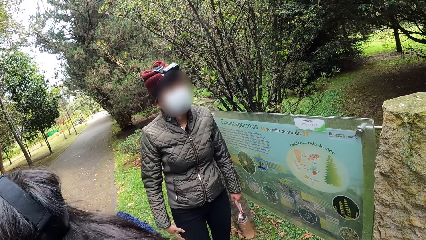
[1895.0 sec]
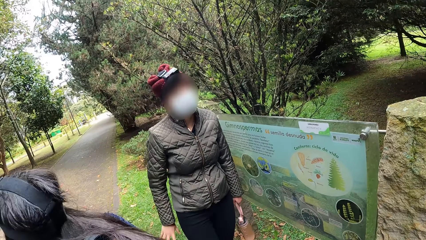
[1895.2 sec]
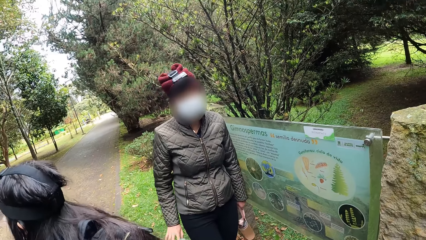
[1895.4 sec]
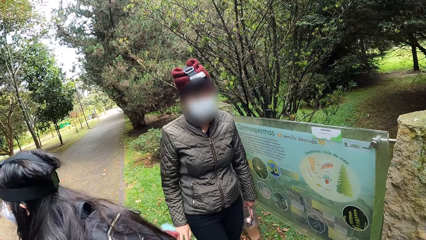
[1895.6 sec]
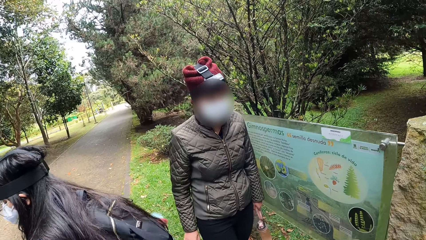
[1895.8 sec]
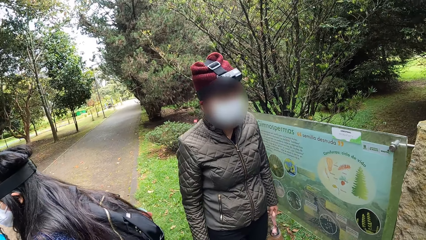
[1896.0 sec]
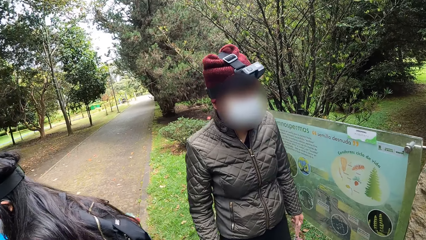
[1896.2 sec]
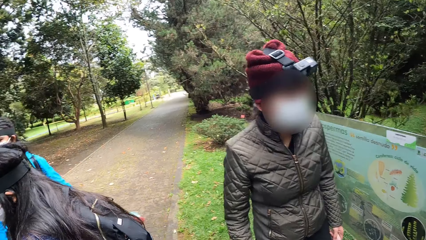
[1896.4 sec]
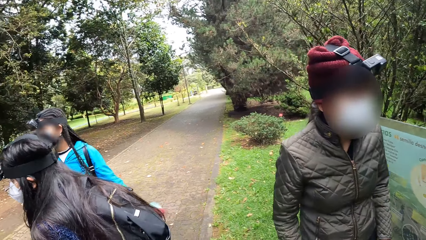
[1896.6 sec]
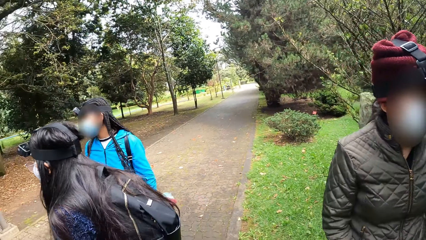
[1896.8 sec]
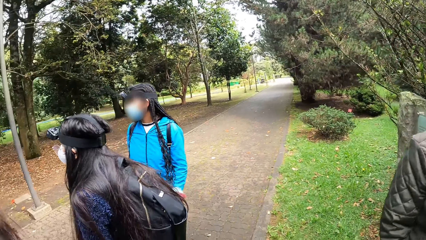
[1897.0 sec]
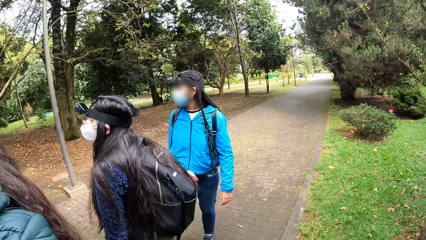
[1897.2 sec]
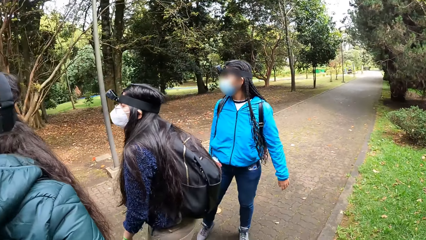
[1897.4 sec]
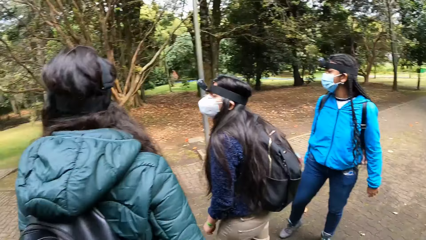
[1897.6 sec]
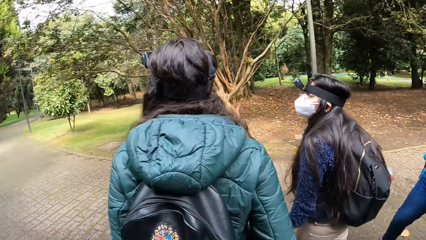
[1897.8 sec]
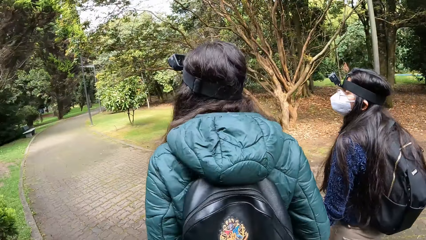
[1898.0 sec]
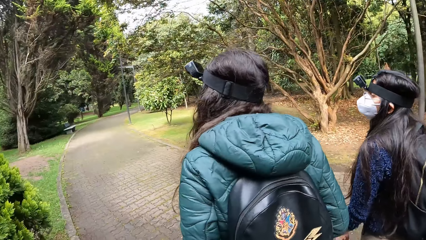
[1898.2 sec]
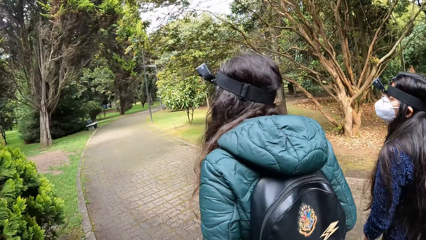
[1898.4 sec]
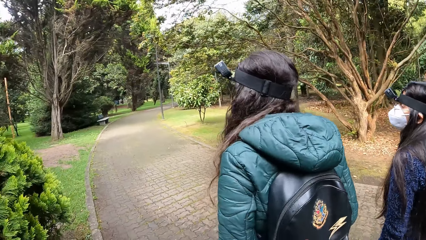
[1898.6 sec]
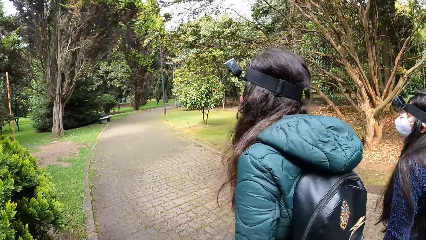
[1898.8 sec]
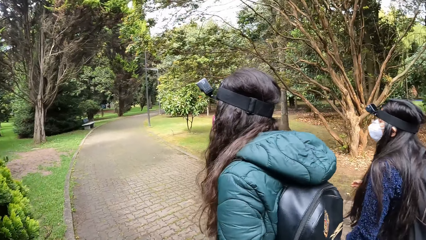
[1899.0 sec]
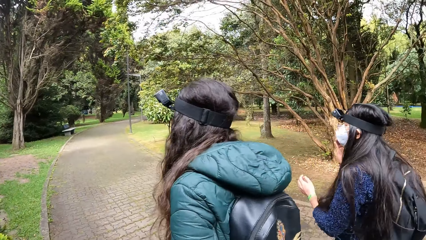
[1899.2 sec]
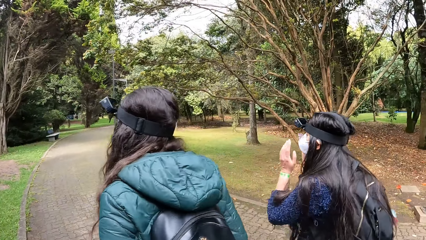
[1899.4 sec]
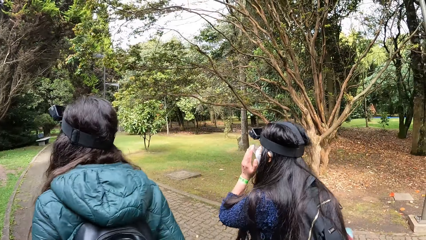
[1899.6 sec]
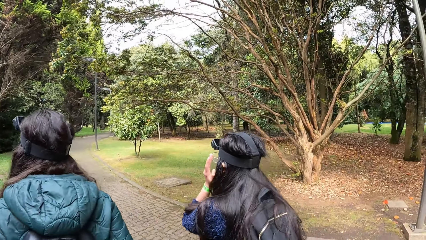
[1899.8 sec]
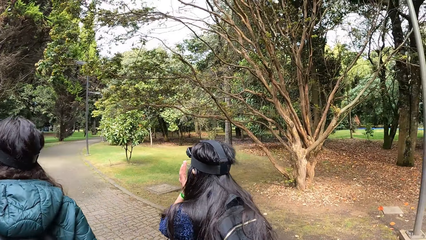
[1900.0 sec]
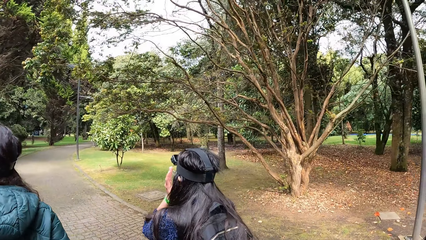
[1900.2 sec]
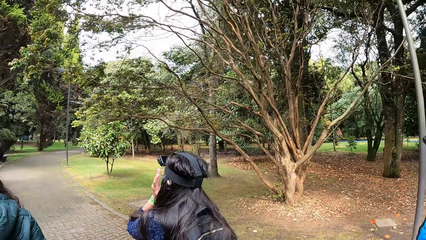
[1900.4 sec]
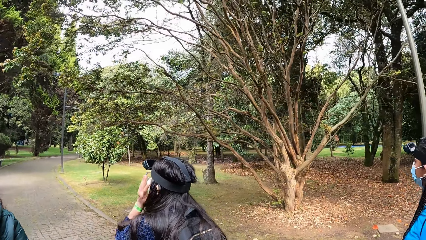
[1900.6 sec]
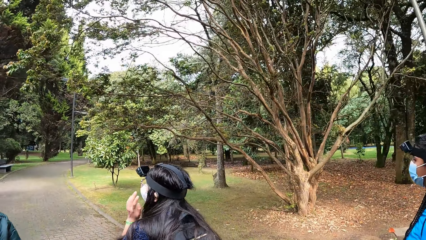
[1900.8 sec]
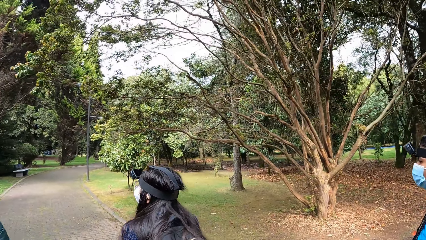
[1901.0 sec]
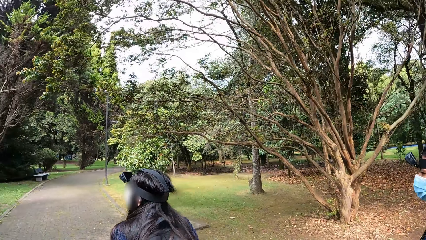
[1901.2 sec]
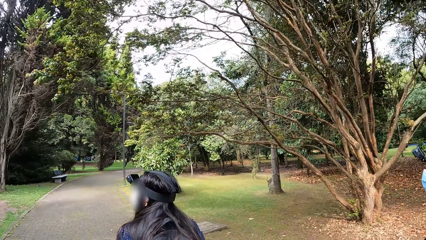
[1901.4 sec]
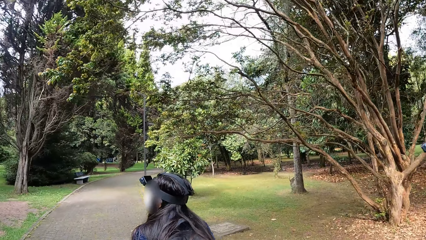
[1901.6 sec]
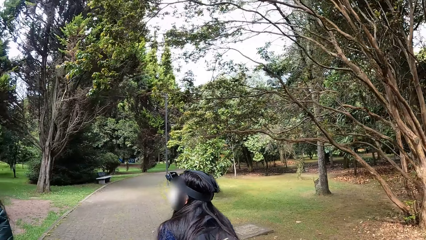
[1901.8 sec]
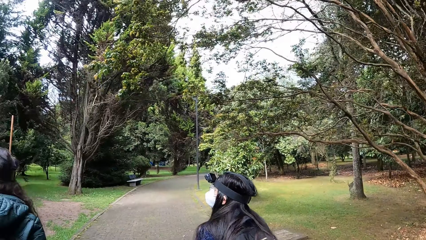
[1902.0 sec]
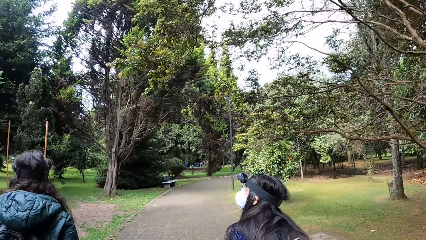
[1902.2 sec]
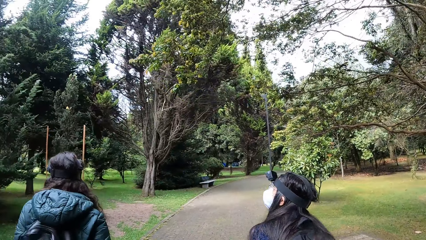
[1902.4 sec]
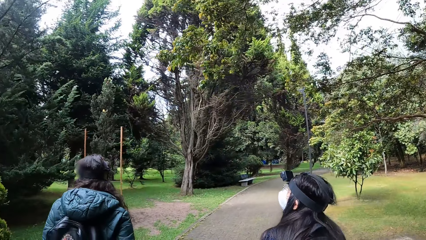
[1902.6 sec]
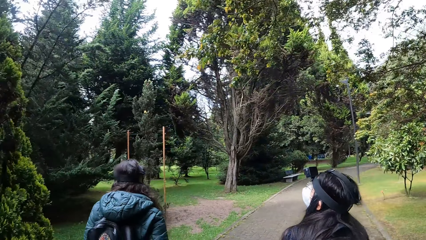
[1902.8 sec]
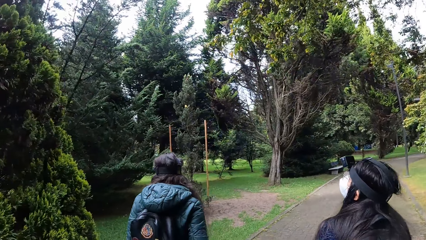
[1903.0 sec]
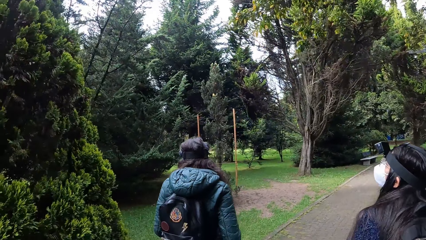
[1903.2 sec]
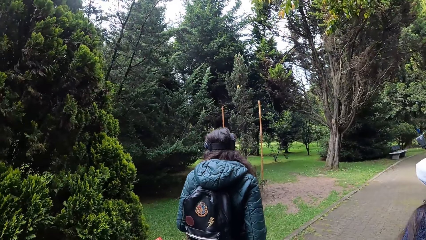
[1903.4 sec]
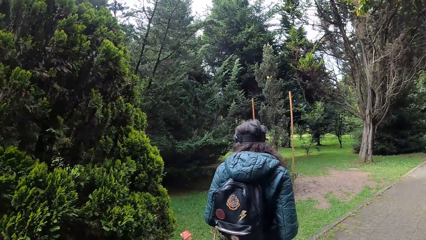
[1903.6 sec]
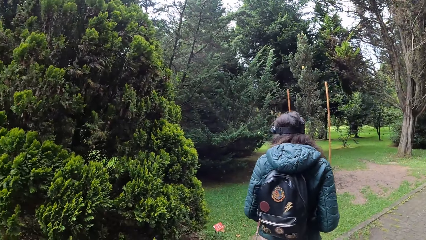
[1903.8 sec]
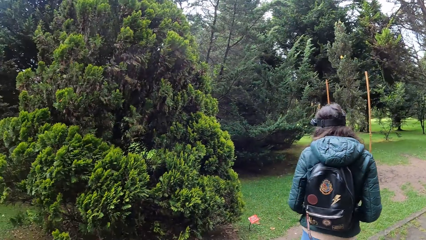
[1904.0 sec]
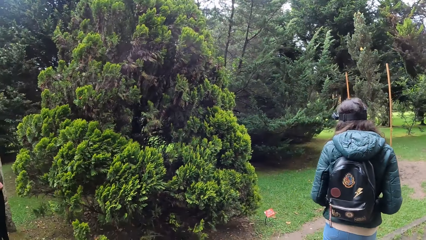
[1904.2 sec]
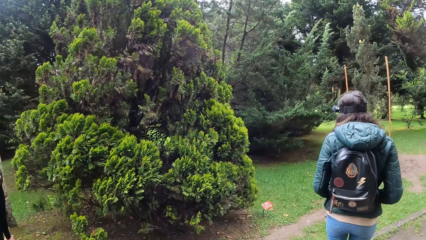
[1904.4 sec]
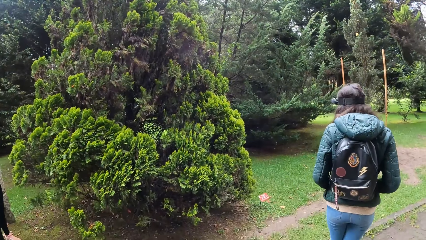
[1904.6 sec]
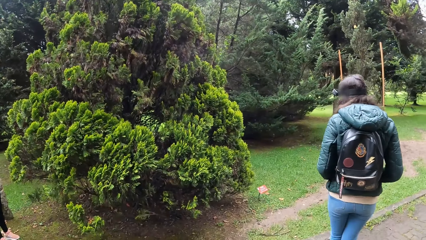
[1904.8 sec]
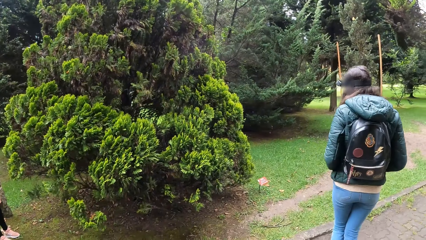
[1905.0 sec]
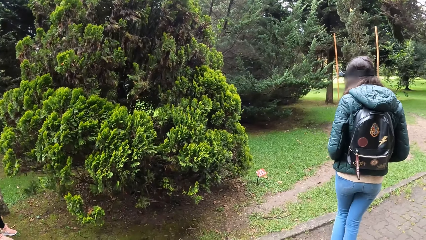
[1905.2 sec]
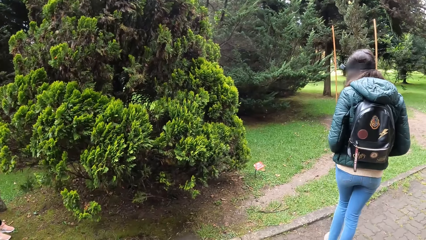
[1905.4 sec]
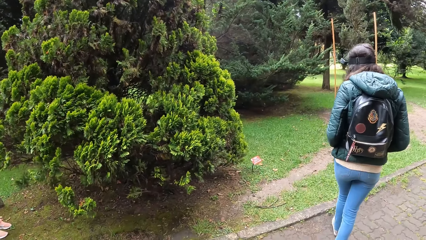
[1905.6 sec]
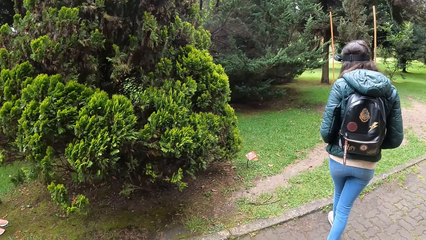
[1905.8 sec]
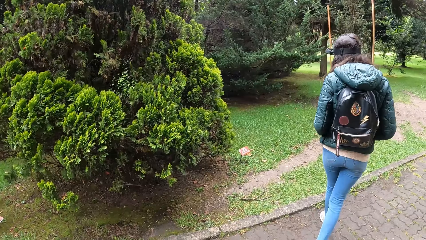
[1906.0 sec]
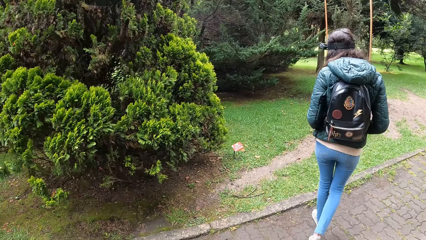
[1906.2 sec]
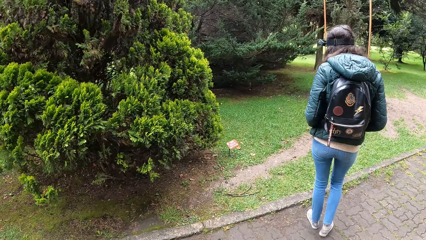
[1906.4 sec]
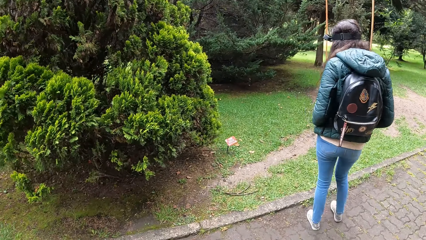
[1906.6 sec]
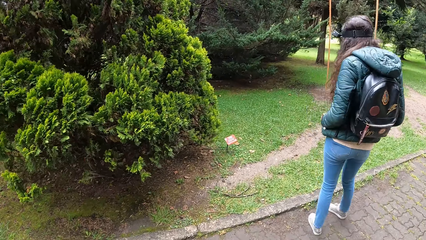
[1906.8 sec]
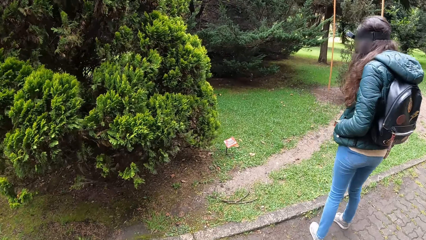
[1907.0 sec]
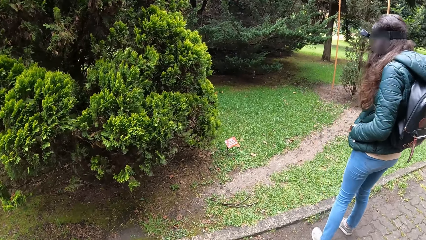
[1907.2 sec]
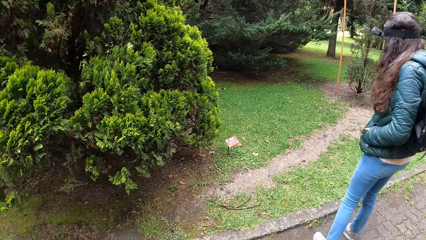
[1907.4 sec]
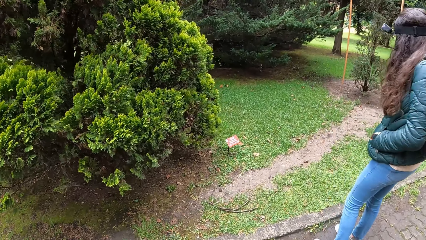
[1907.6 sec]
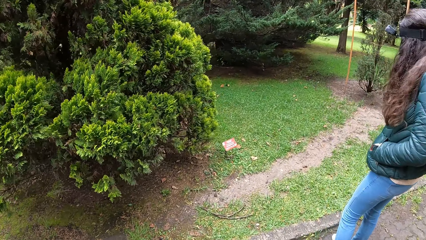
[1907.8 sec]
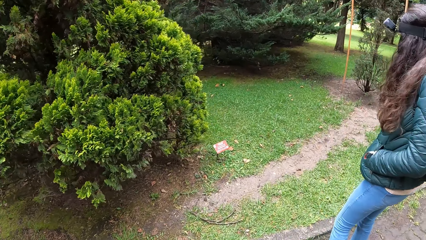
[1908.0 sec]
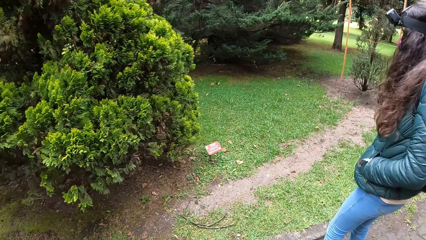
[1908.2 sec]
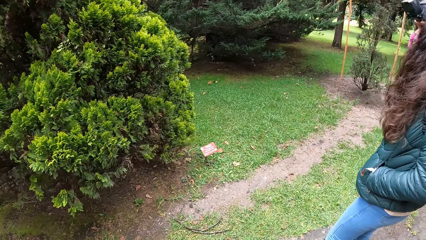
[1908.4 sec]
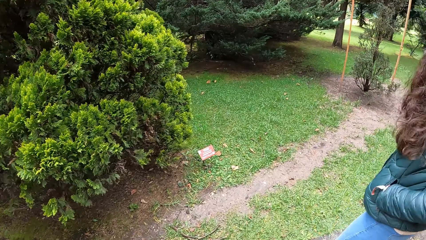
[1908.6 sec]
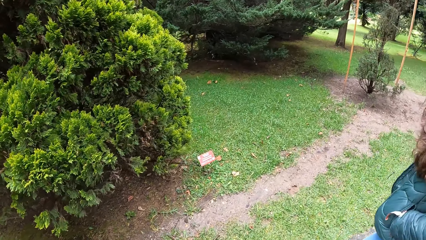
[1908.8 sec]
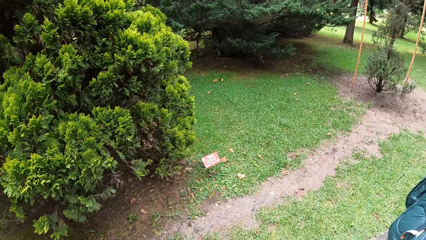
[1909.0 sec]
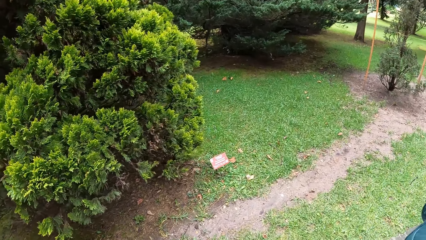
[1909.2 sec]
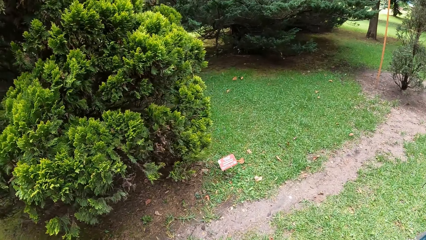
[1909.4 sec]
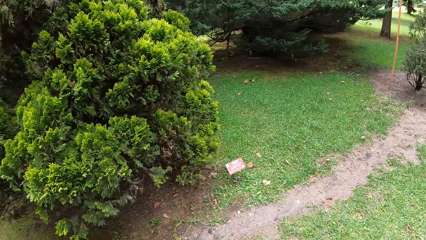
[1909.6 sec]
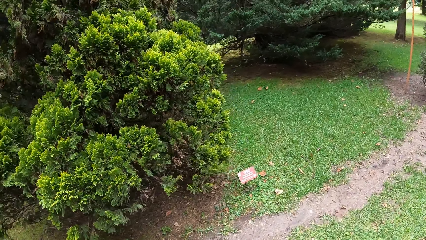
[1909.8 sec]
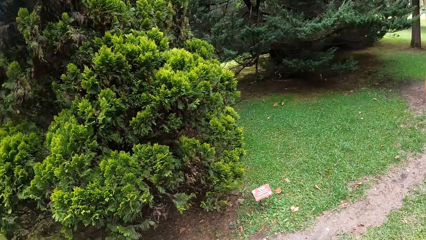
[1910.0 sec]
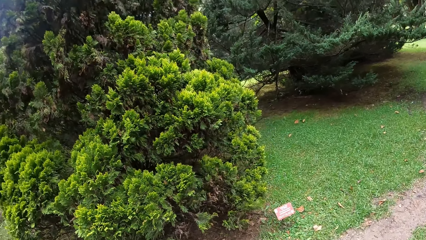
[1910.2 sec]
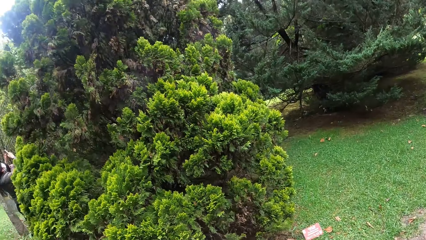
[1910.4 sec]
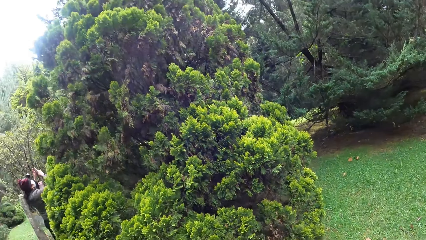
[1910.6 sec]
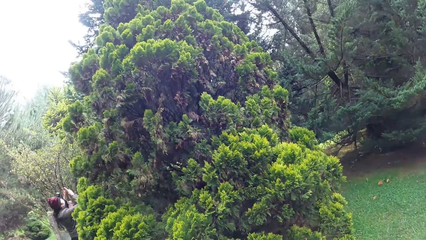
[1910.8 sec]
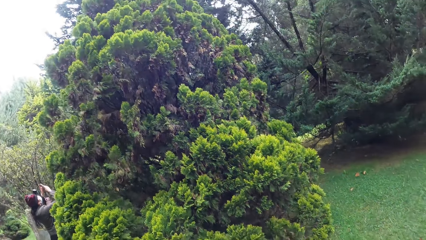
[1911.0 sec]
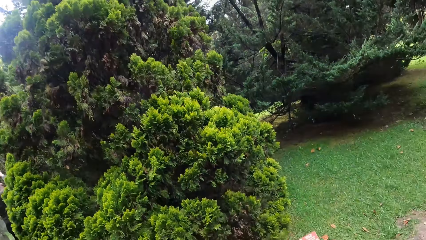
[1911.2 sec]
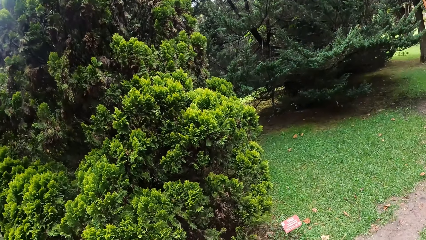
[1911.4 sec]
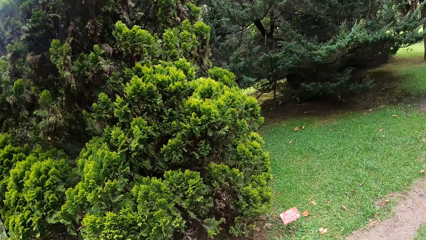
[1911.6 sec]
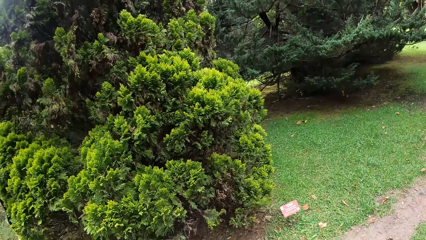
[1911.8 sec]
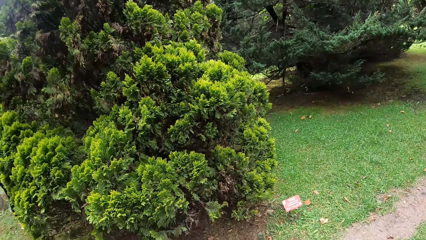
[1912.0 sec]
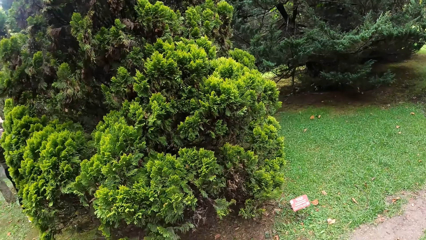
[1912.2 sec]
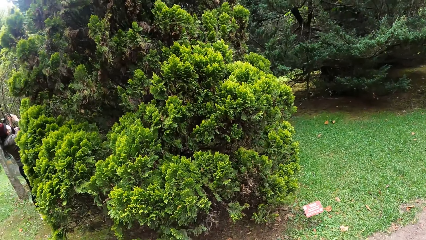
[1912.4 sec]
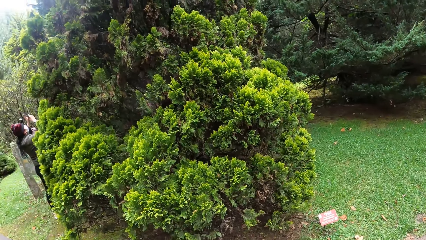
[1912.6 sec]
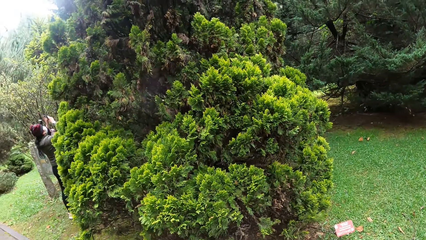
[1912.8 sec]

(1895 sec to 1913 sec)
The camera wearer walks on the pavement. A person looks at the sign post. The camera wearer looks around.
